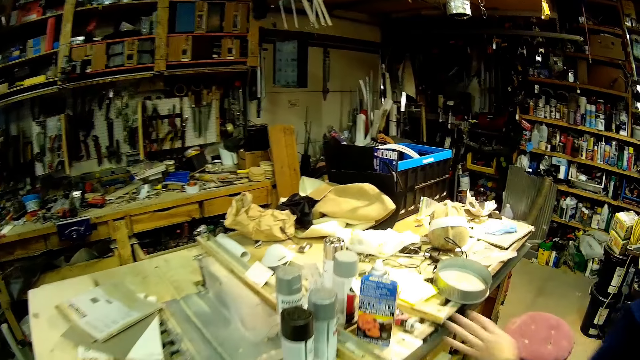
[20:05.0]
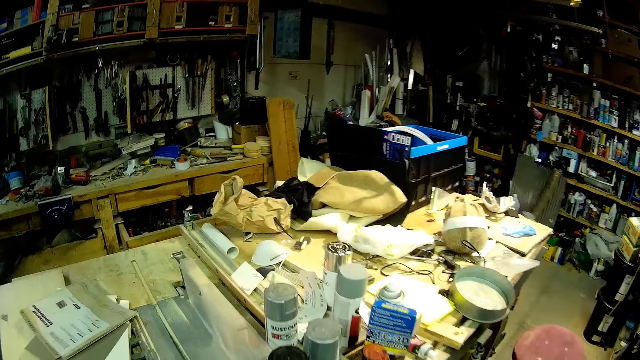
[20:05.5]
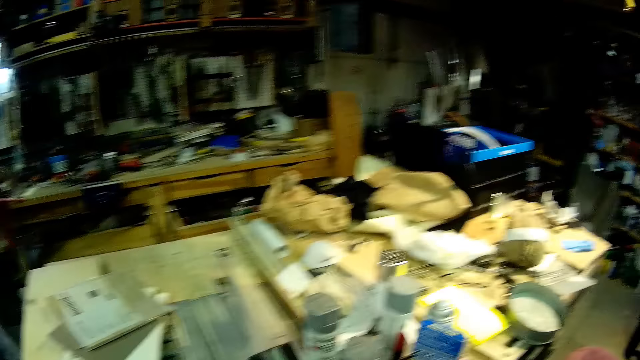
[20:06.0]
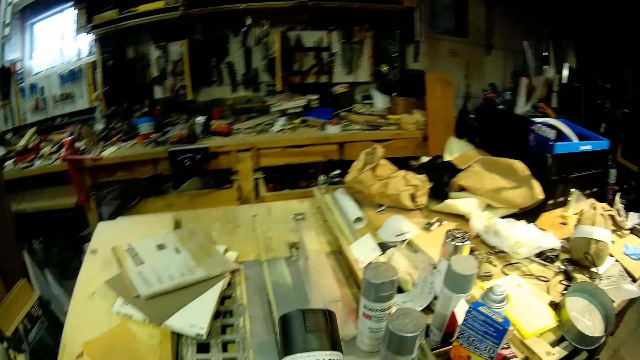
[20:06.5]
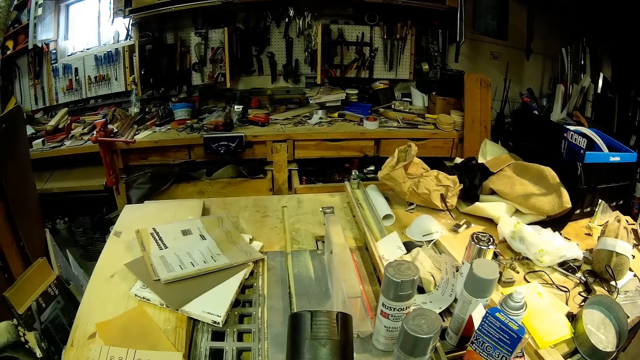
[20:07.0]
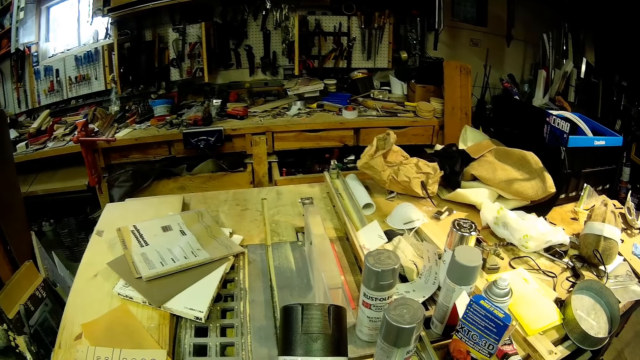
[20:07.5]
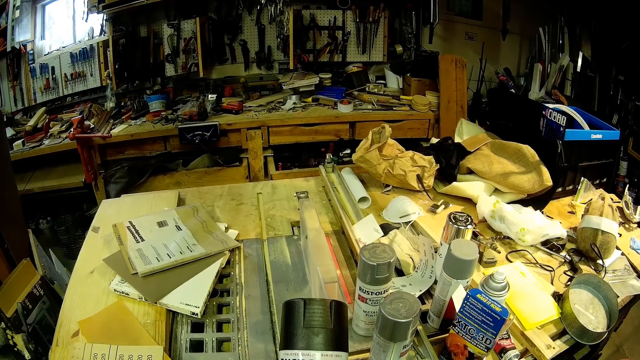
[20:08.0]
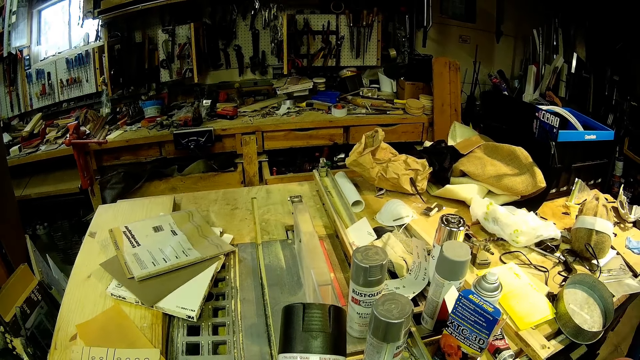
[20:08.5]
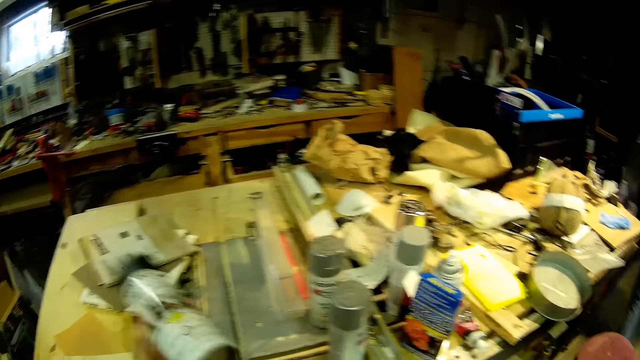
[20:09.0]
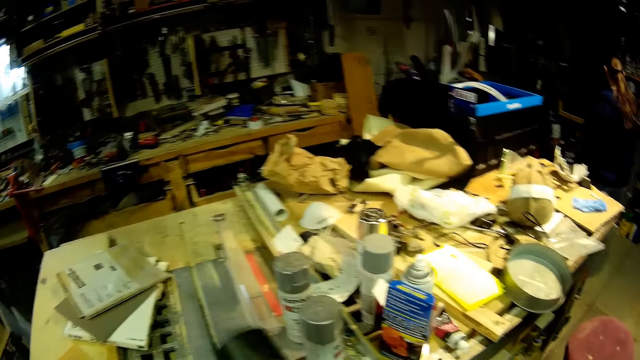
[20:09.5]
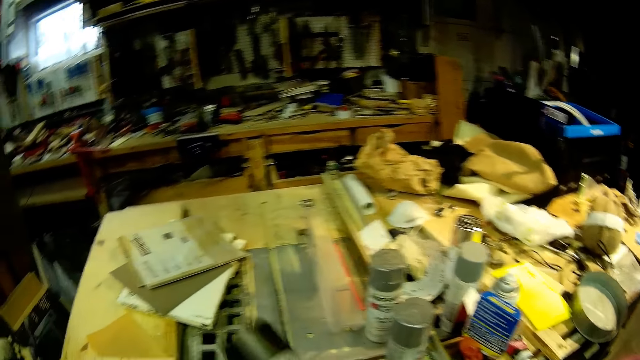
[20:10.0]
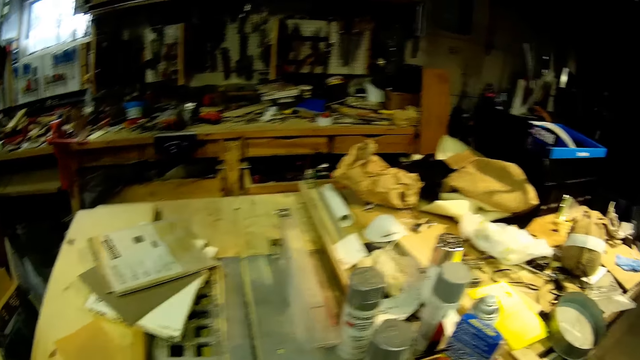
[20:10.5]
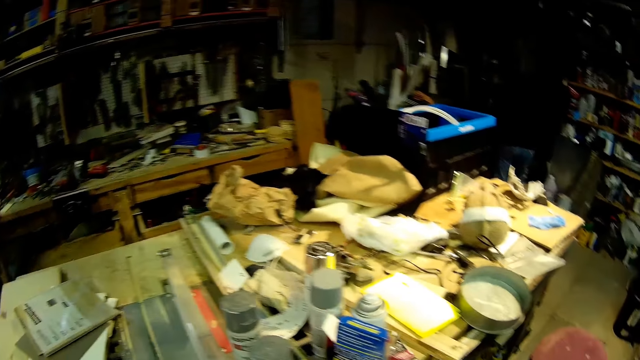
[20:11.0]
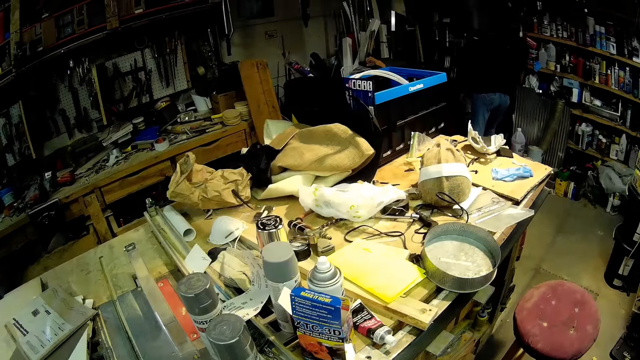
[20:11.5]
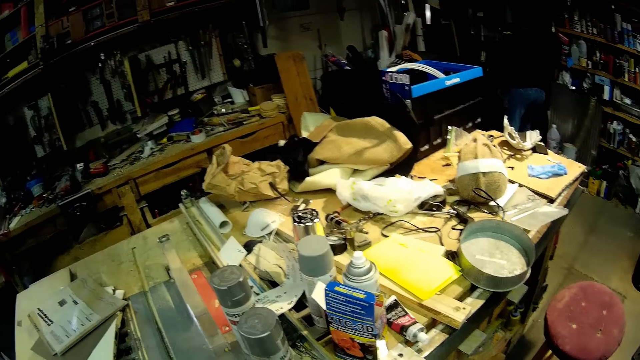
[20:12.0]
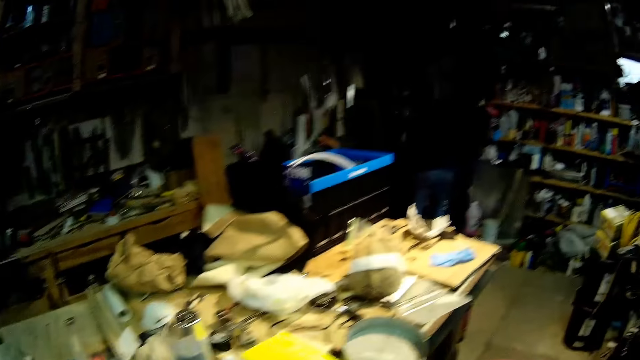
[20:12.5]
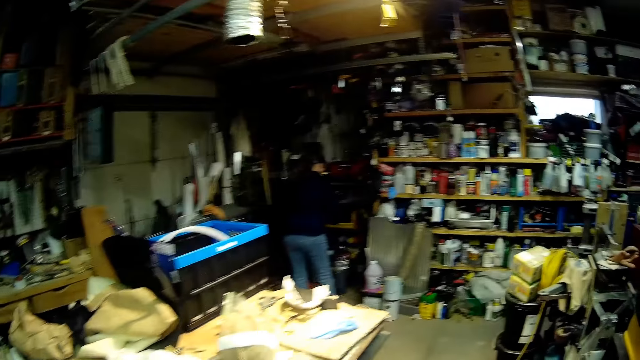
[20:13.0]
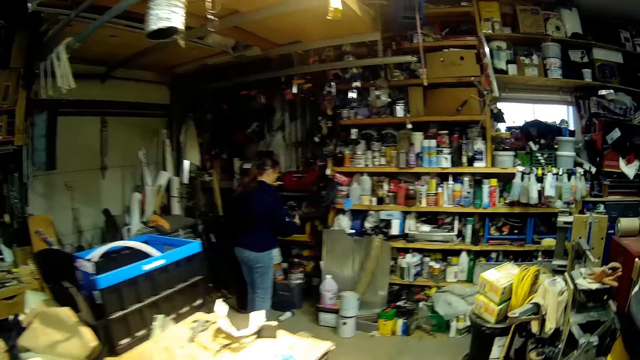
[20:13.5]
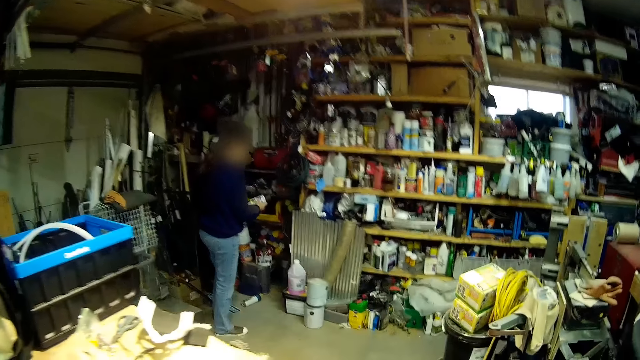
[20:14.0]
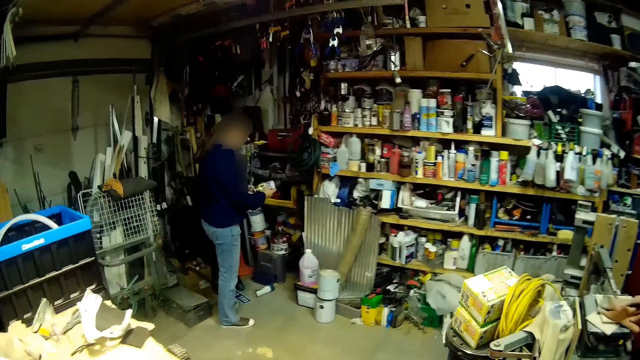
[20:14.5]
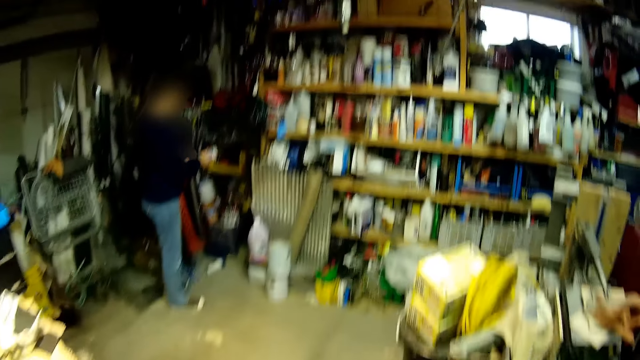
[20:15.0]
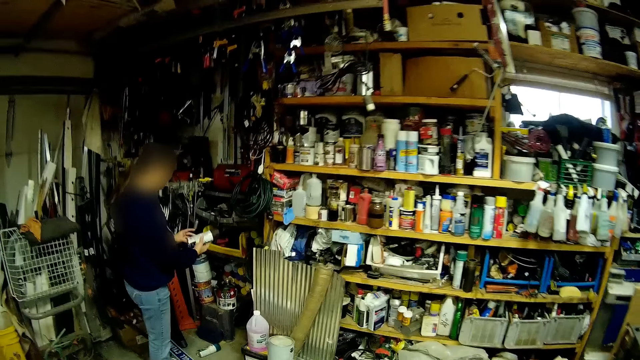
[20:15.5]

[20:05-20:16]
A woman talks to the camera wearer. The camera wearer picks up the can or spray paint bottle on the workshop table with her left hand. She stares at the bottle. She shakes the bottle. She walks towards the woman. The woman picks up a can on a shelf with her left hand.

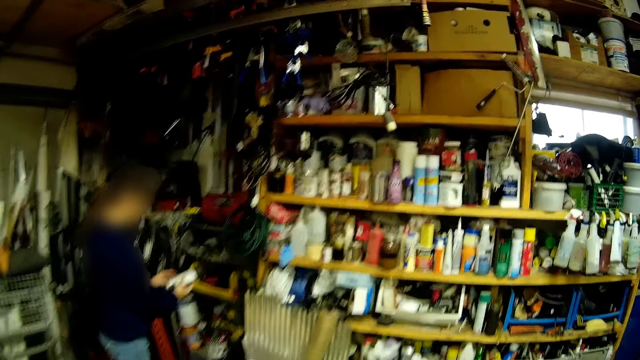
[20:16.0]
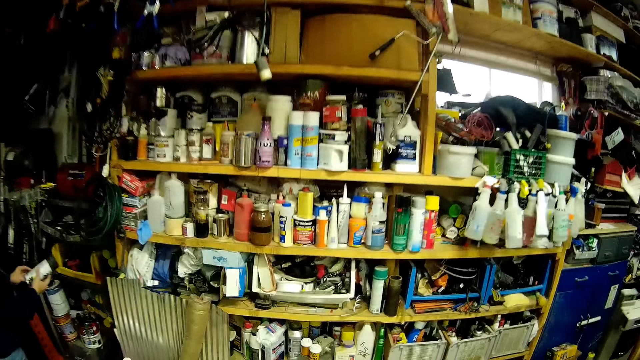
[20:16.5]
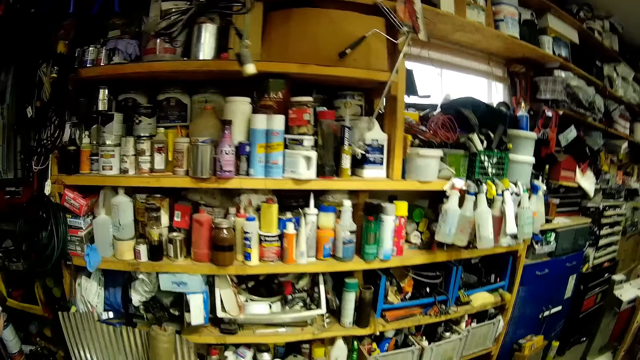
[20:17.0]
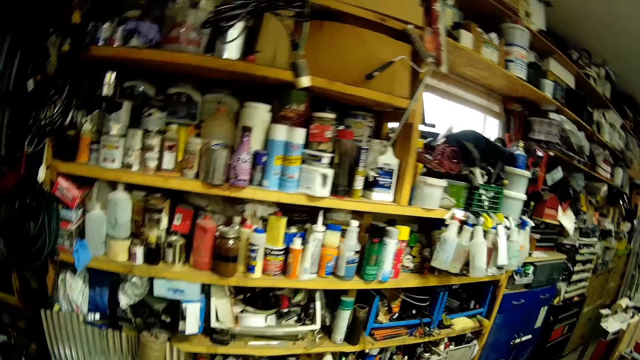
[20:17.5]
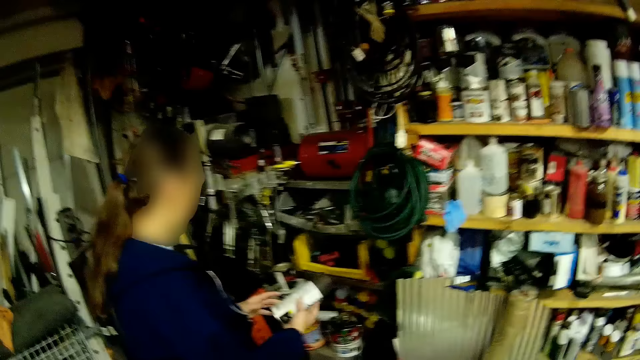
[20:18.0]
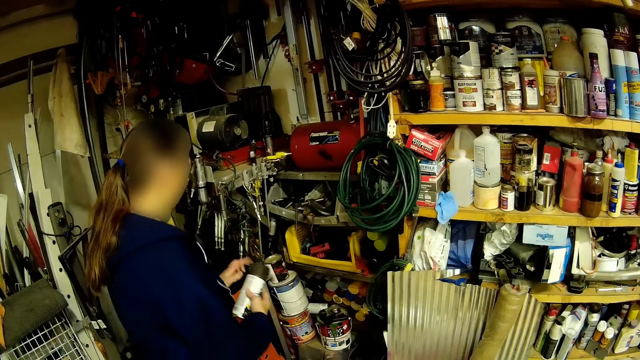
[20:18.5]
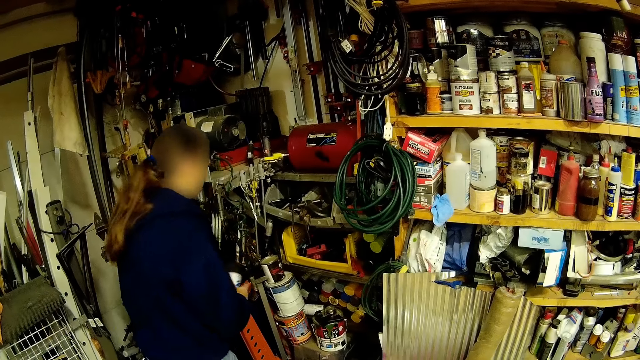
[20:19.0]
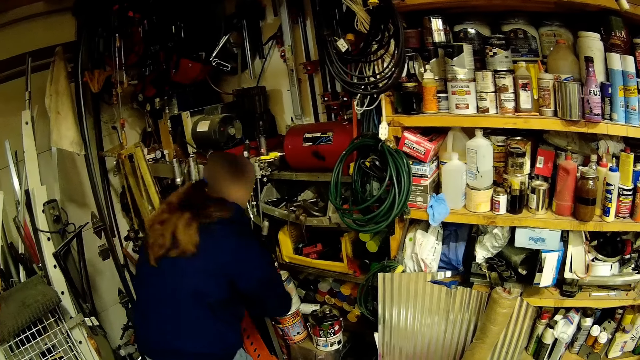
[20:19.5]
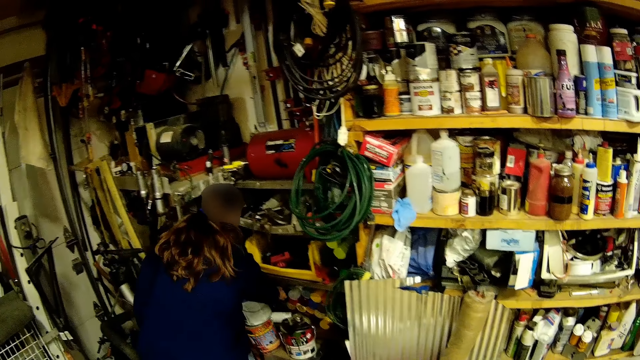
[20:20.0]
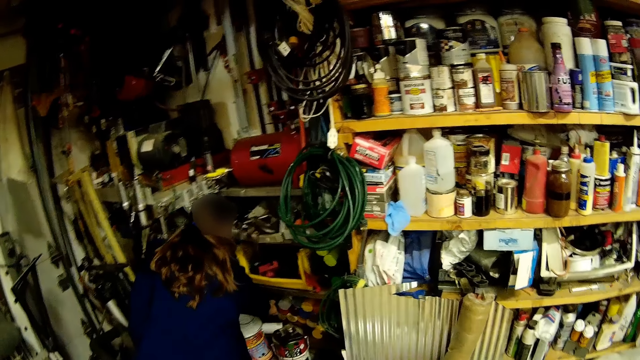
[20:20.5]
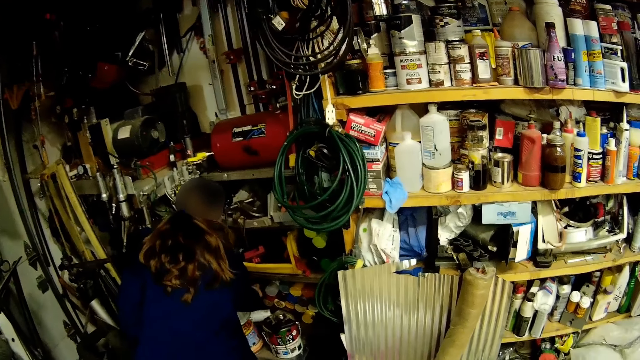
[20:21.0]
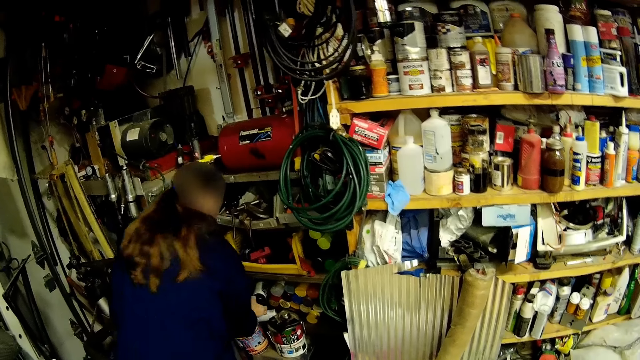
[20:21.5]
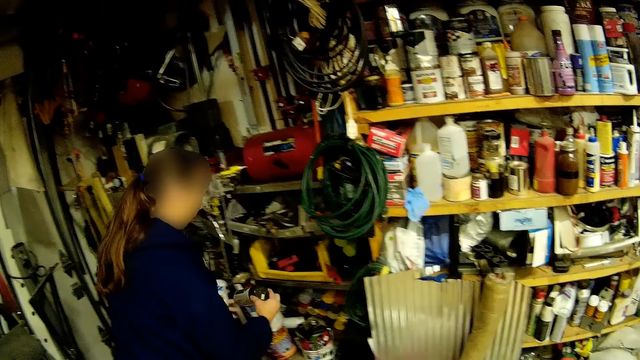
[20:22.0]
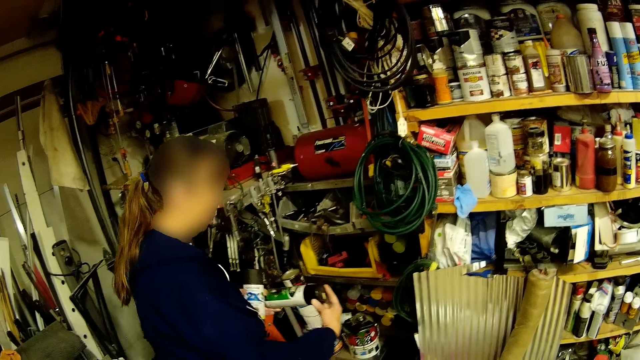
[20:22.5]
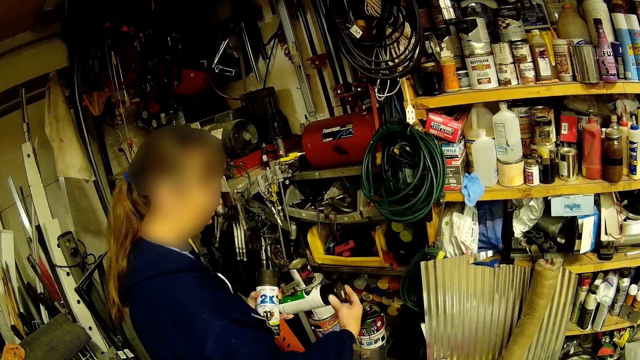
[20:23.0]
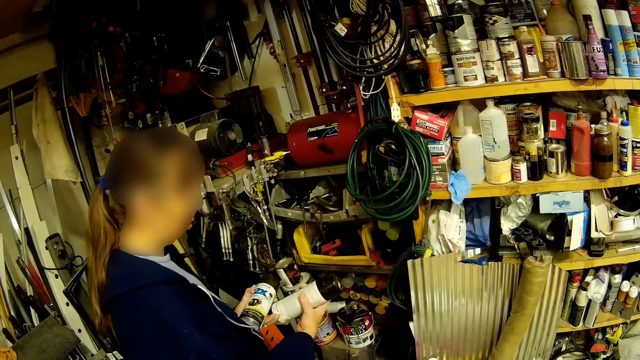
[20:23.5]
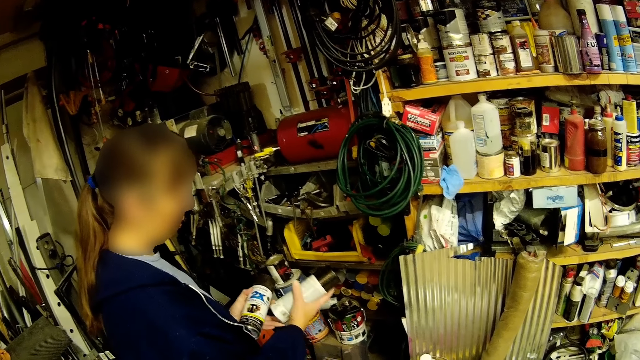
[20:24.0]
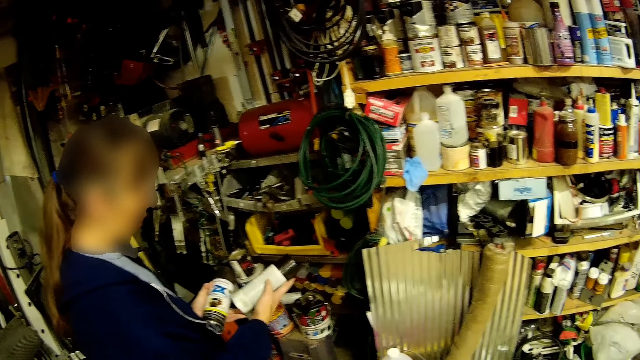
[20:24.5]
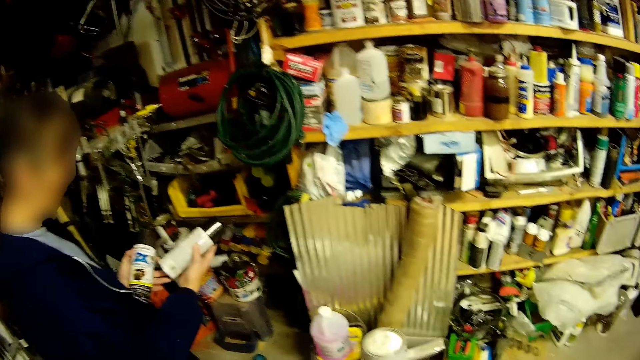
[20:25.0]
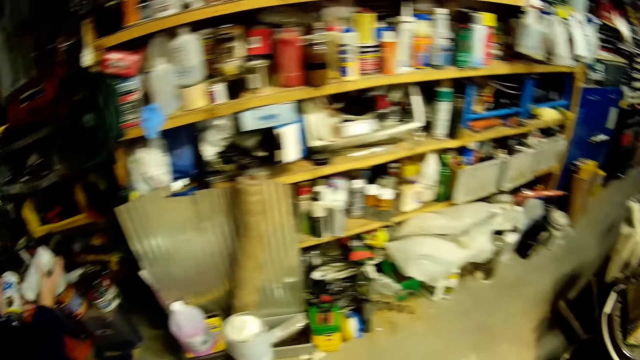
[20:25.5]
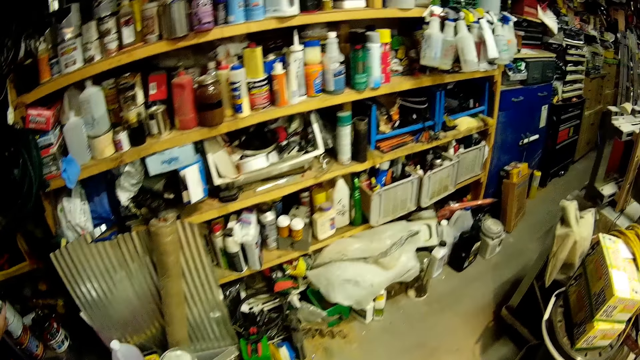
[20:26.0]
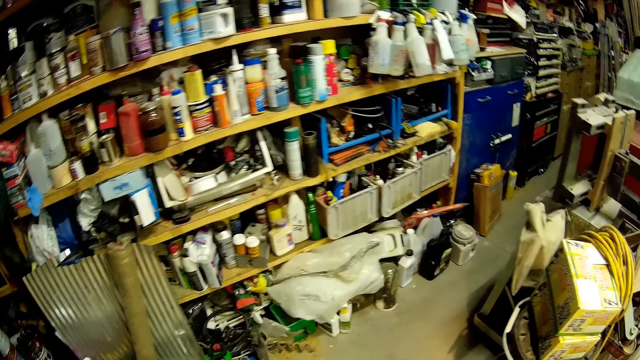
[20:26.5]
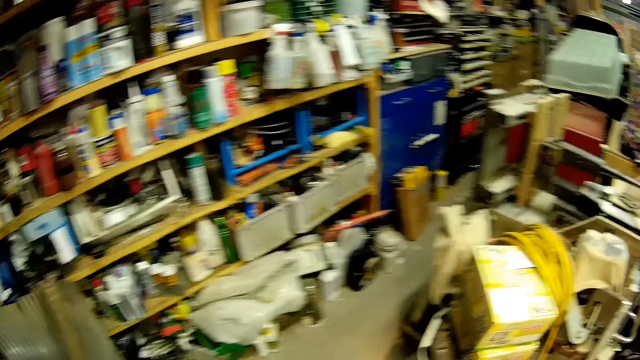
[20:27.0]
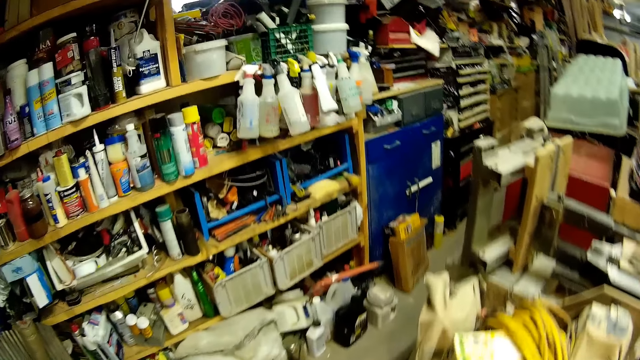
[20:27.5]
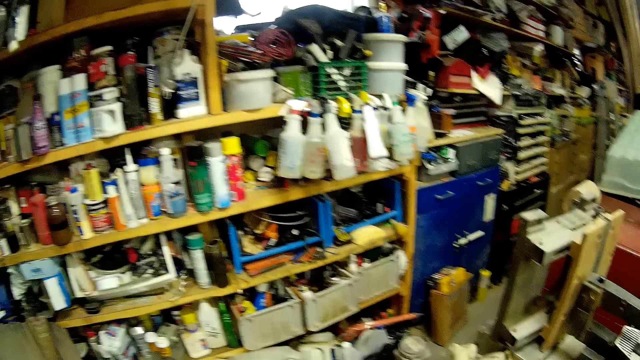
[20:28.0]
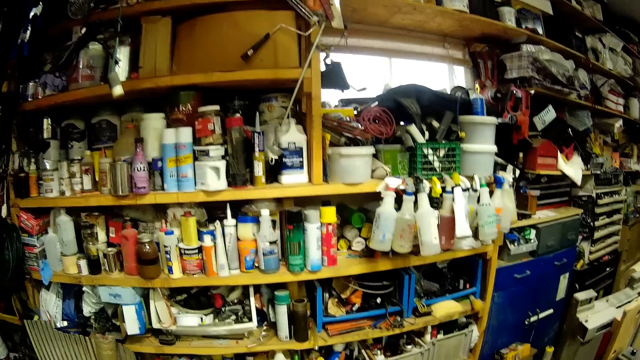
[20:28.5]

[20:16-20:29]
A woman holds the can with both hands. The camera wearer stares at the shelves. The woman talks to the camera wearer. The camera wearer observes the woman. The woman picks up another can on the shelf with her right hand and holds the can with both hands. The camera wearer stares at the shelves.
